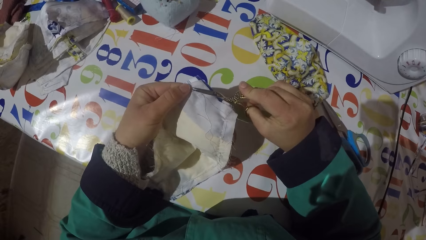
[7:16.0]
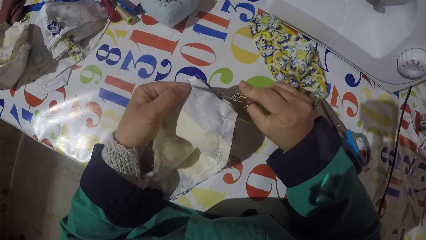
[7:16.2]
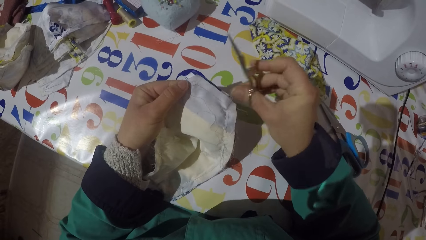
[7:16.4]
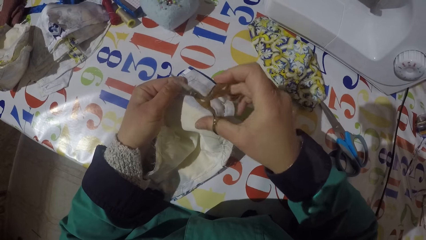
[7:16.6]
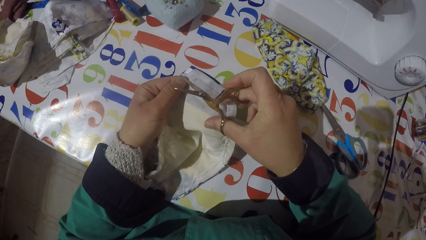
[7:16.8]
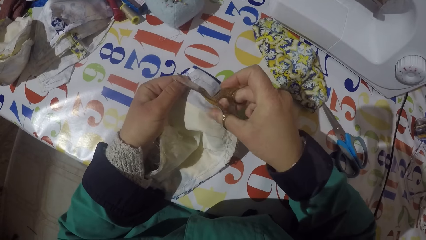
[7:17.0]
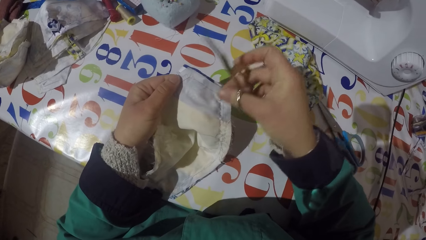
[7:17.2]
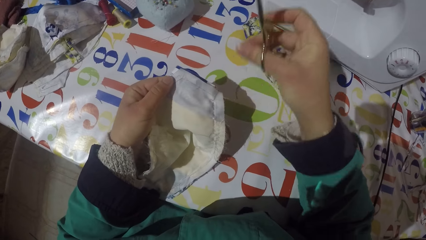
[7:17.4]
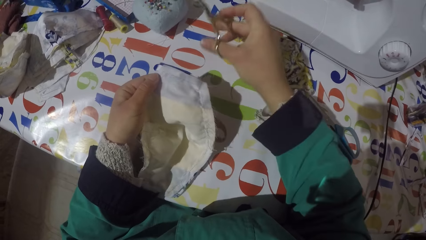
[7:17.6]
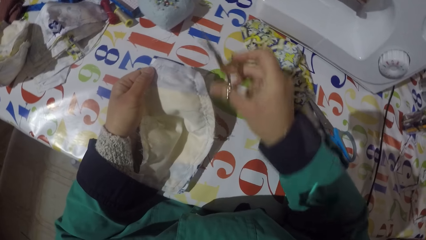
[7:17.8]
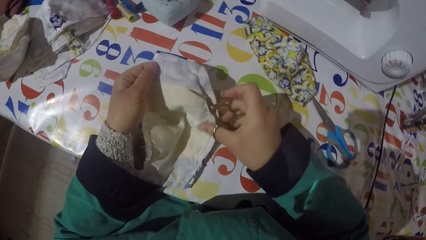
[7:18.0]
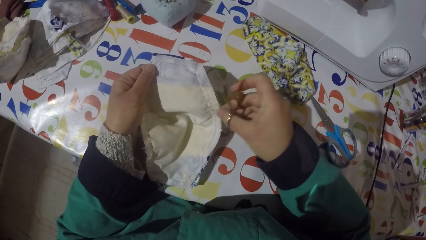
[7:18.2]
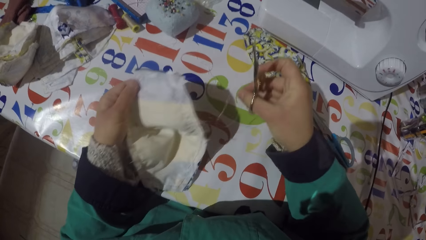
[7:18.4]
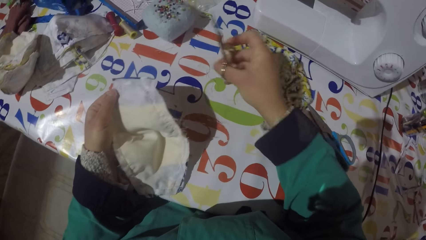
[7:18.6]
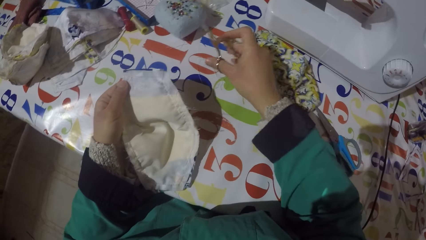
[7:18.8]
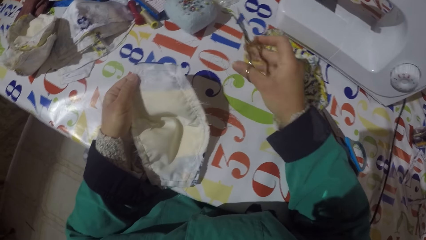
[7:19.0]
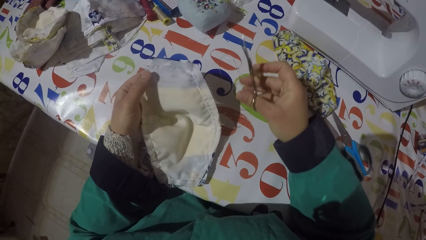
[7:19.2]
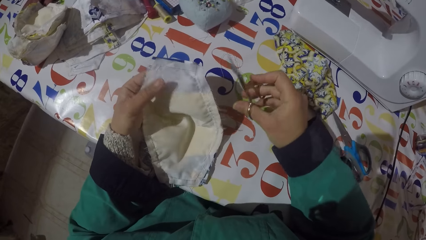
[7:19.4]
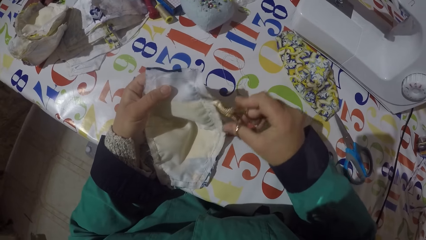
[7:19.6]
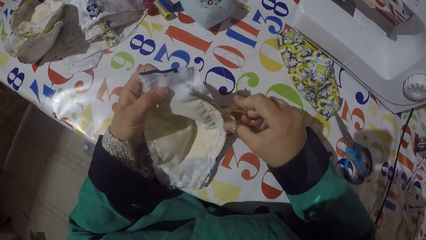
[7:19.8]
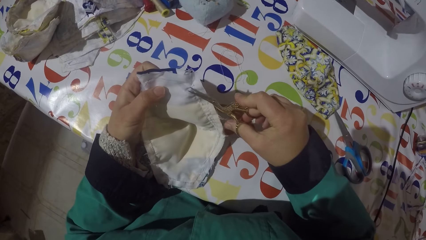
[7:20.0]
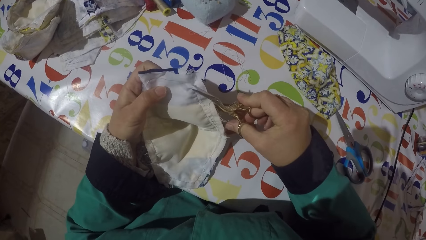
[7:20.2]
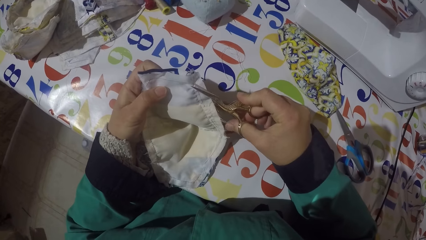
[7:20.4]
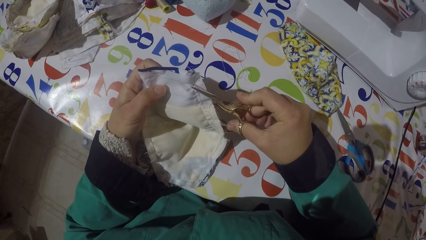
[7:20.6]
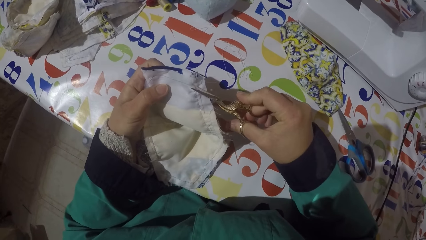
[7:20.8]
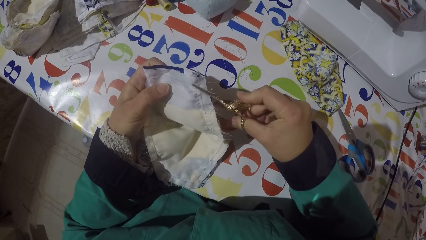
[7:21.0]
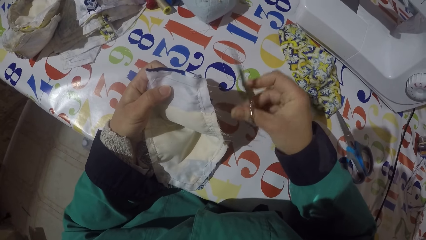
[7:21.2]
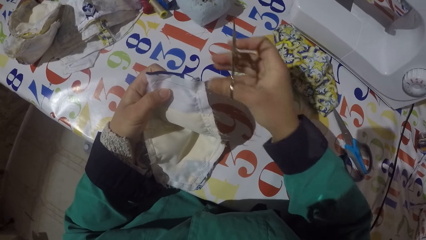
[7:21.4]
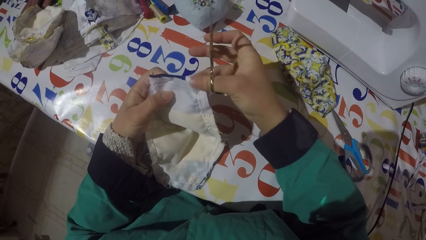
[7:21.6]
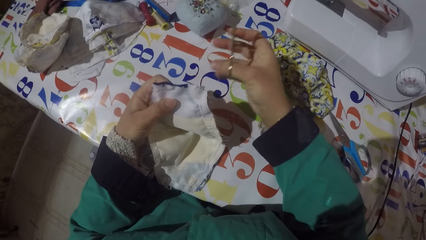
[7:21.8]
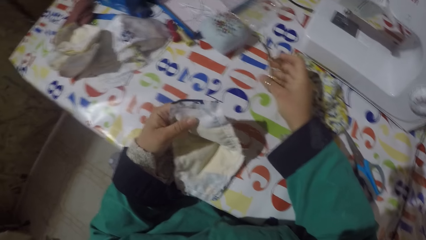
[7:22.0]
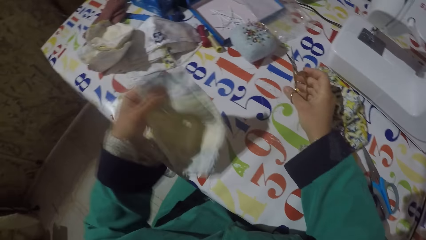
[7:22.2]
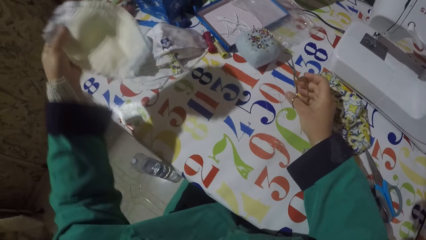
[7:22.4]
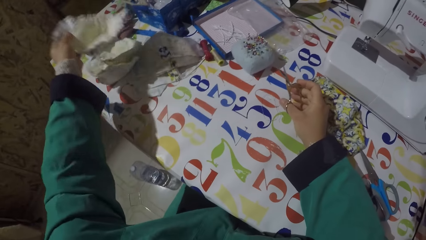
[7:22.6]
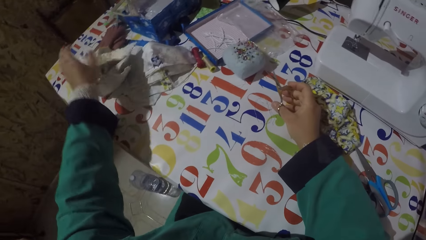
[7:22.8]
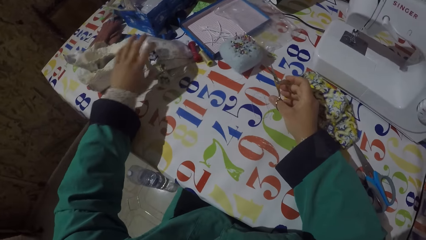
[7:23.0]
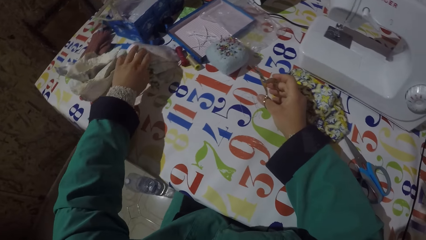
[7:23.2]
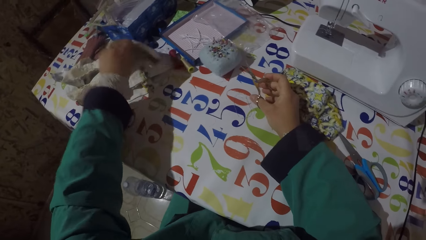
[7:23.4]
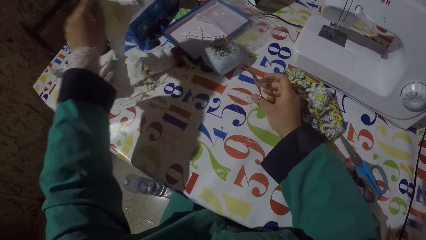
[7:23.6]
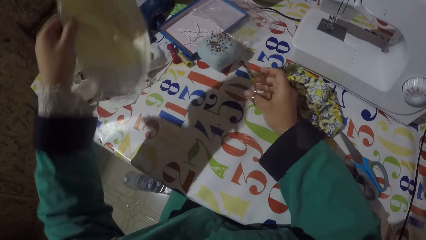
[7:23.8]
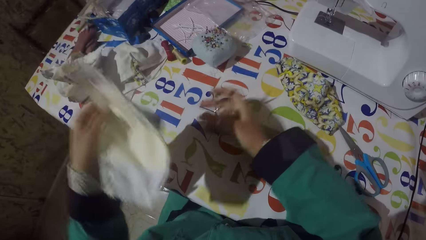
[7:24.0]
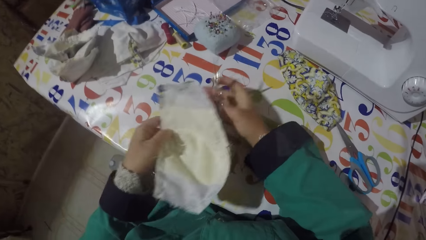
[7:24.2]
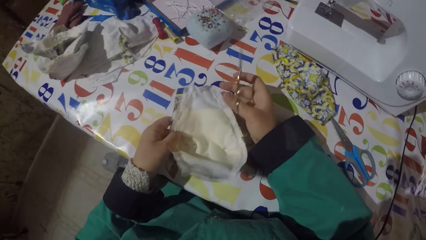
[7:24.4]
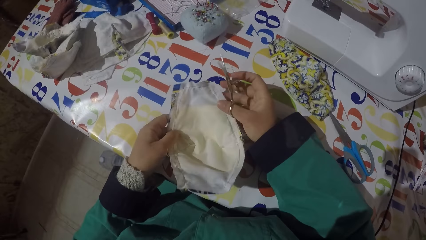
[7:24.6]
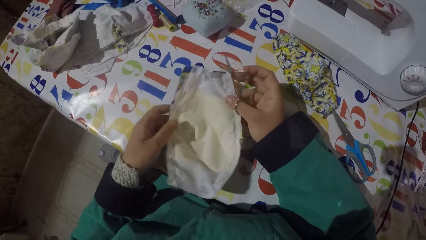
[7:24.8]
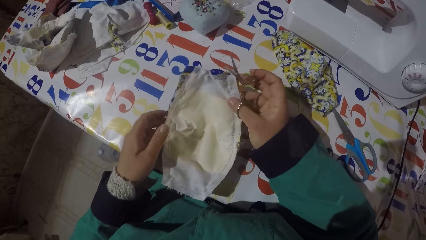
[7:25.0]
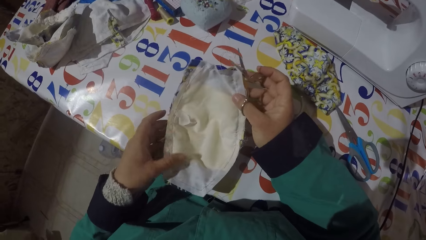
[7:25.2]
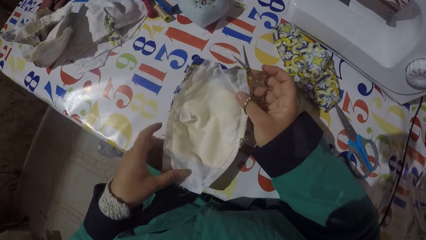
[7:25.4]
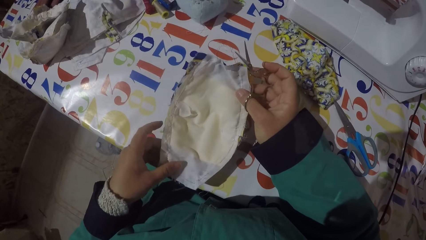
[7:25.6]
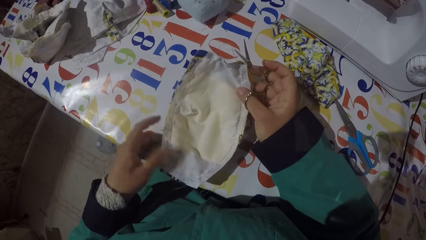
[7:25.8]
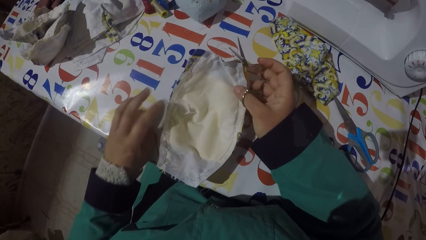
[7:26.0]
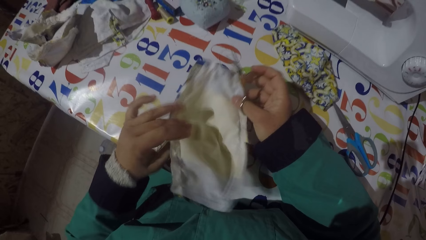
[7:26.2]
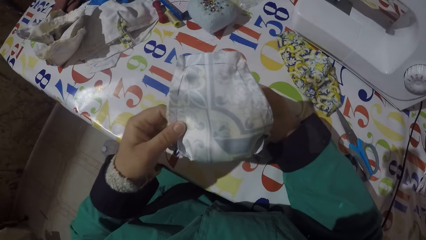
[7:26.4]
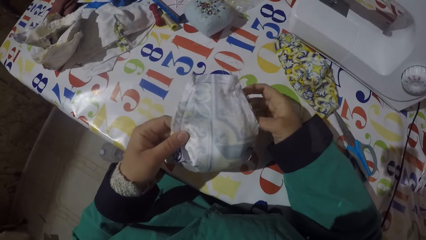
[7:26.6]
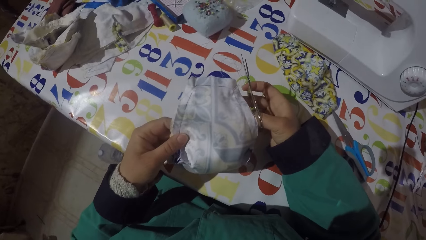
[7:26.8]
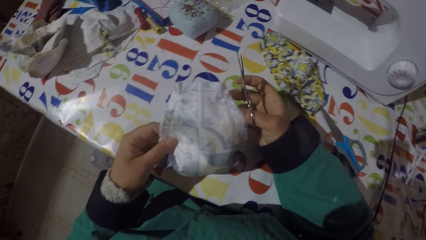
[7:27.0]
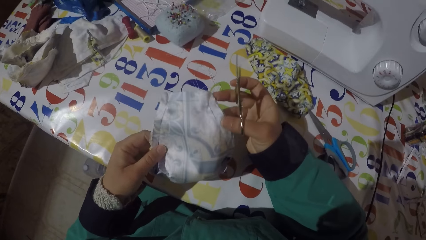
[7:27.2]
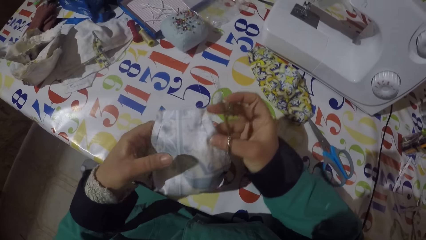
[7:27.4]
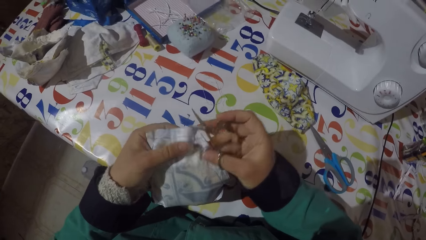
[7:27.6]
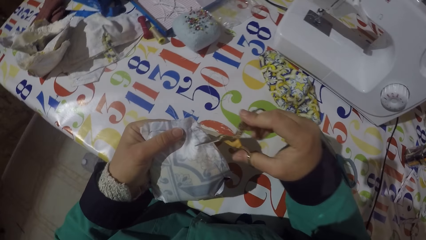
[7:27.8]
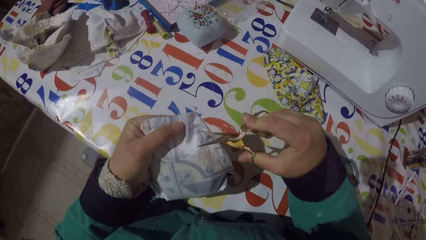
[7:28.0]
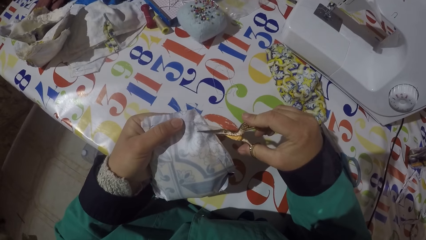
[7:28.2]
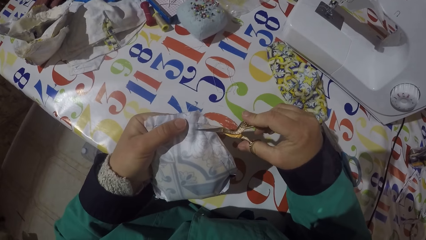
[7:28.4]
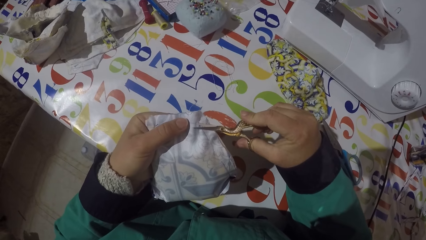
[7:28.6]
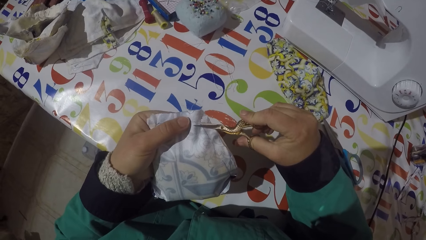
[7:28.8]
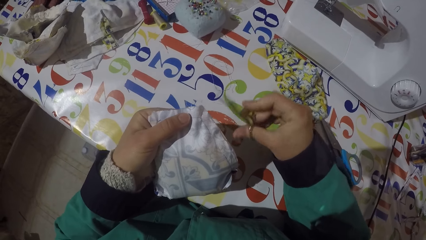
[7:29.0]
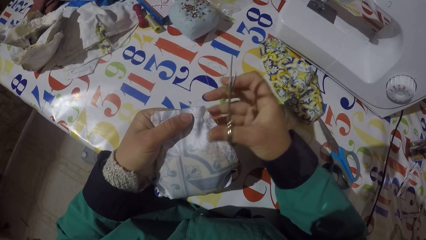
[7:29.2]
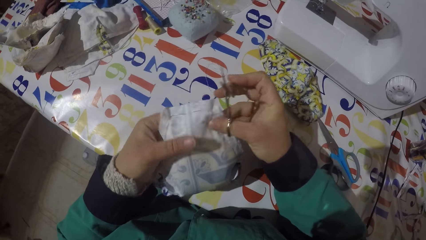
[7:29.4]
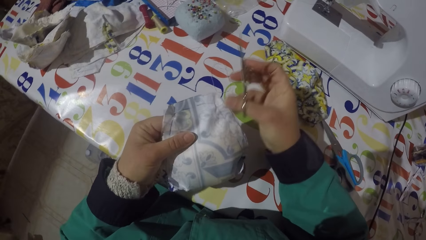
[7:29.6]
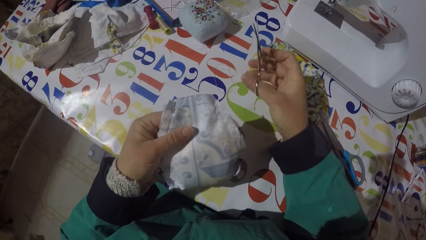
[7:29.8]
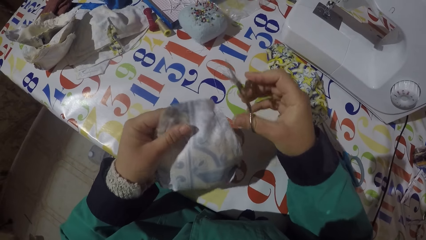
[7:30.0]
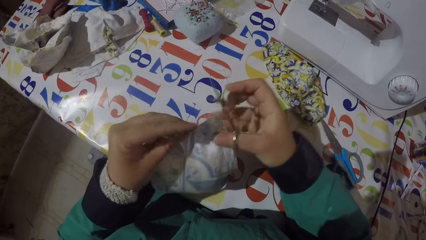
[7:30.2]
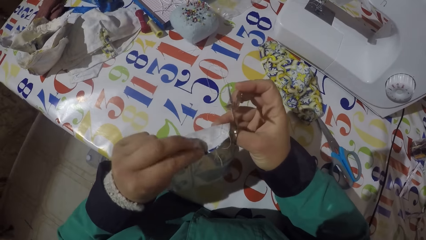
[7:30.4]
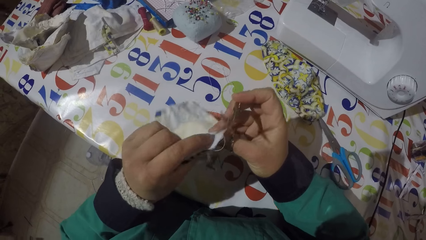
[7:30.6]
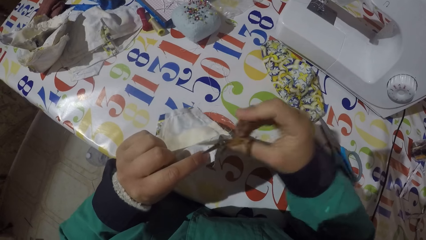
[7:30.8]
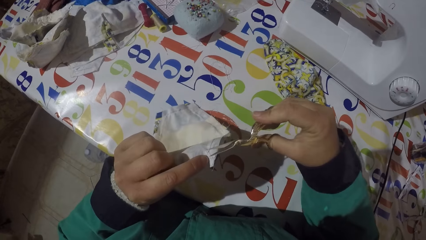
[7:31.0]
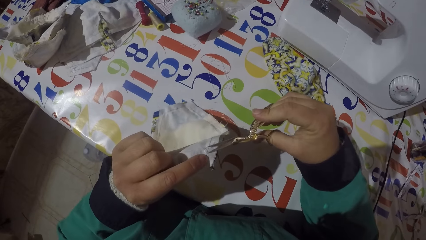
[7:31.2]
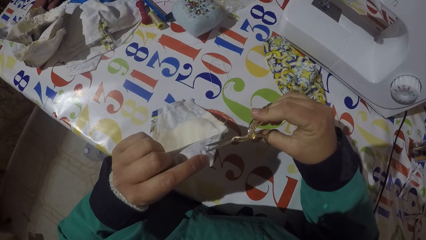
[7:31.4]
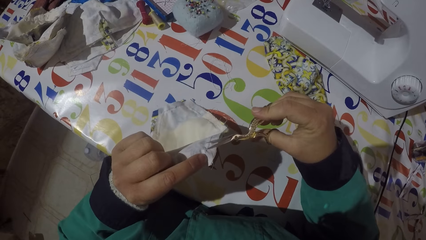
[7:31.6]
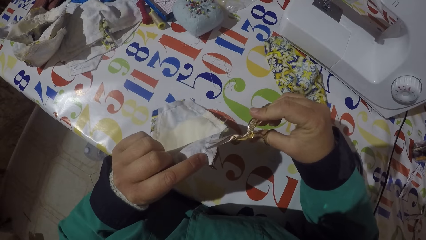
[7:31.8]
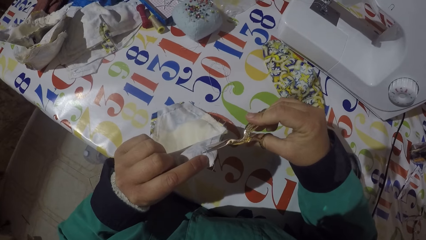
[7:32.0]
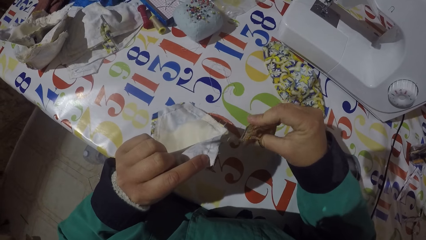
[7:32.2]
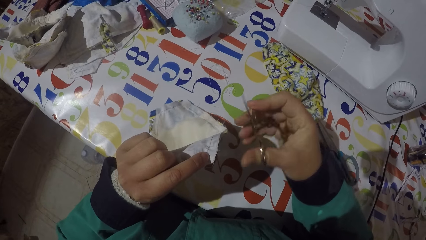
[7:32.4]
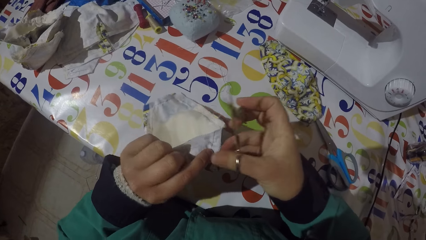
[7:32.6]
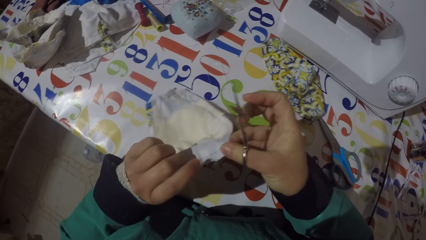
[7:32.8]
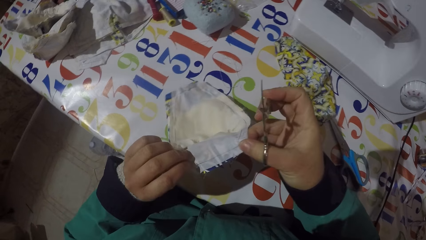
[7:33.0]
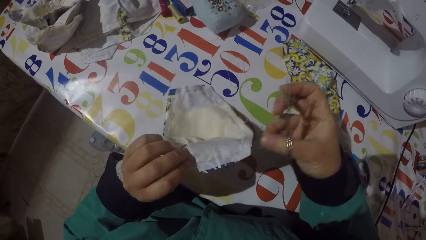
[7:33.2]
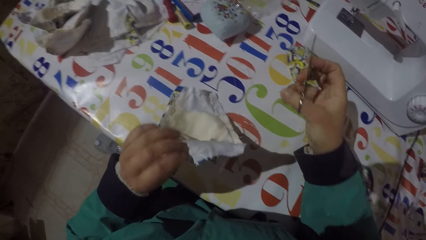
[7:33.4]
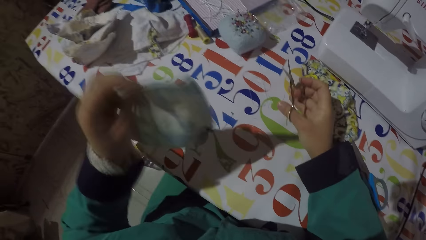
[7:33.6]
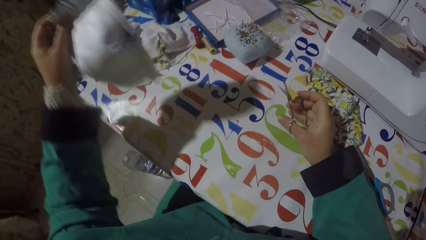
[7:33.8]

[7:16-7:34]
The camera wearer cuts a sewing thread with the scissors. He pulls a sewing thread with his hand. He puts the sewing thread on the table. He pulls a sewing thread with his hand. He puts the sewing thread on the table. He cuts a sewing thread with the scissors. He pulls a sewing thread with his hand. He puts the sewing thread on the table. He lifts the piece of garment or cloth. He holds the pair of scissors. He puts the piece of garment on the table. He holds the pair of scissors. He picks up a piece of garment from the table. He holds the piece of garment with both hands. He bends the piece of garment with his hand. He removes threads from the piece of cloth. He cuts a sewing thread with the scissors. He bends the piece of garment with his hand. He cuts a sewing thread with the scissors. He lifts the piece of garment.
